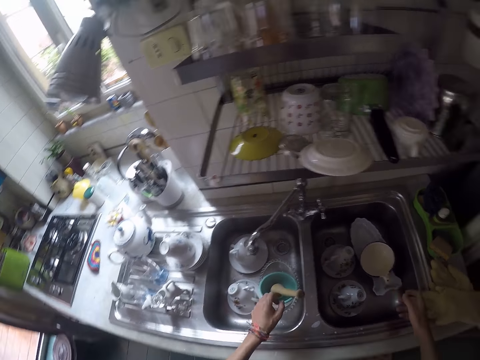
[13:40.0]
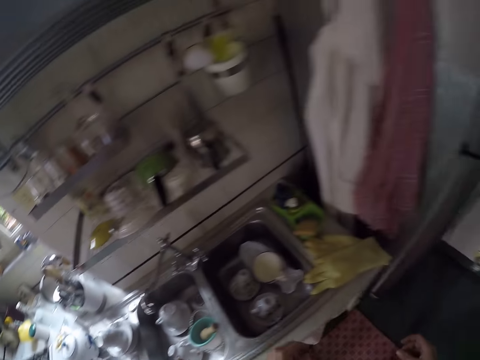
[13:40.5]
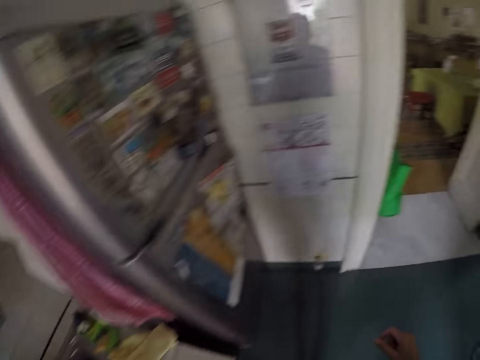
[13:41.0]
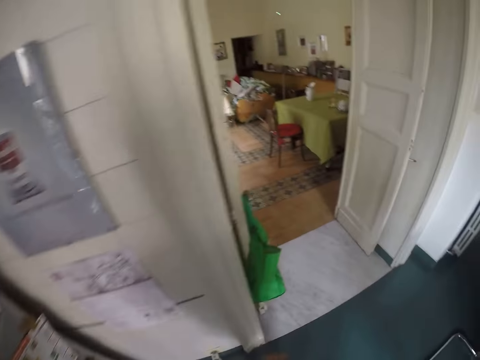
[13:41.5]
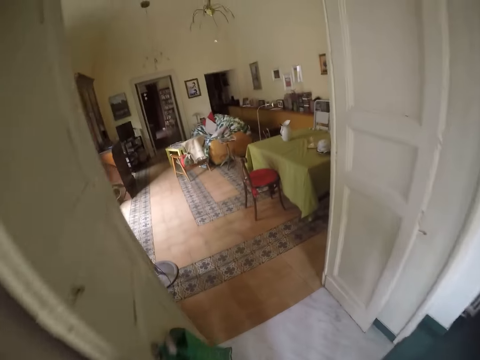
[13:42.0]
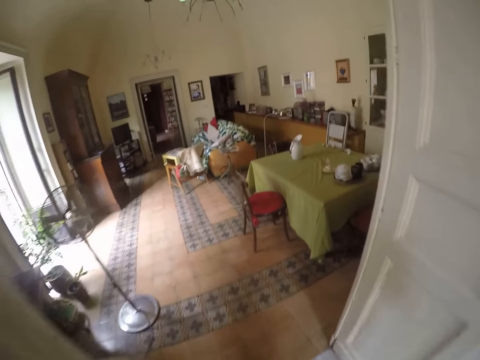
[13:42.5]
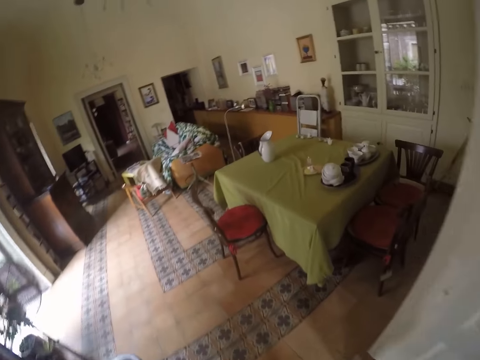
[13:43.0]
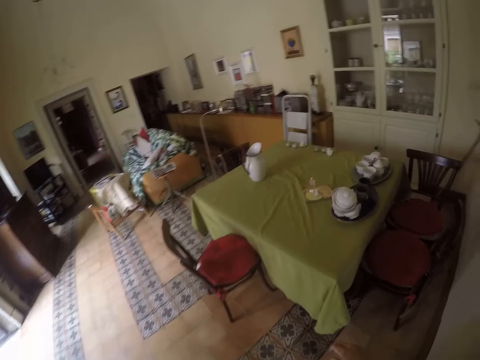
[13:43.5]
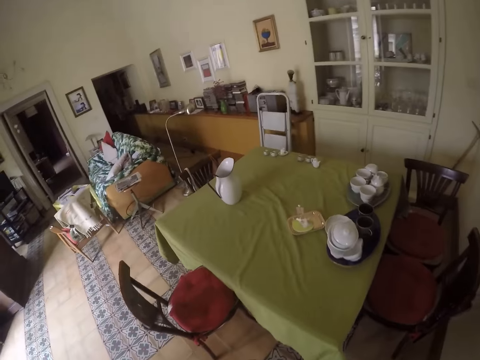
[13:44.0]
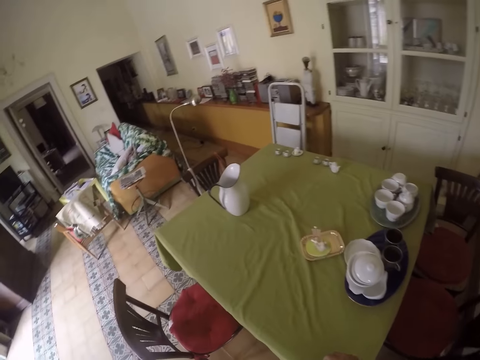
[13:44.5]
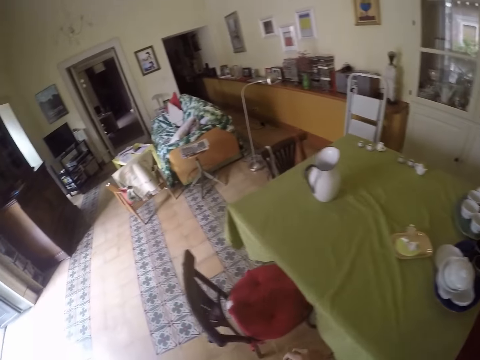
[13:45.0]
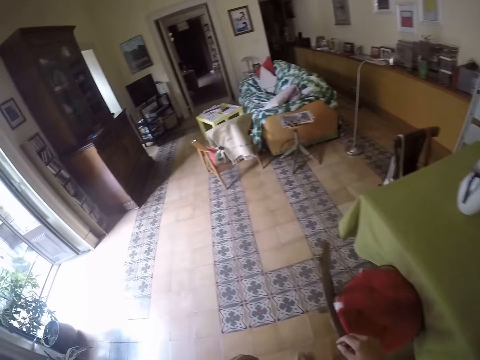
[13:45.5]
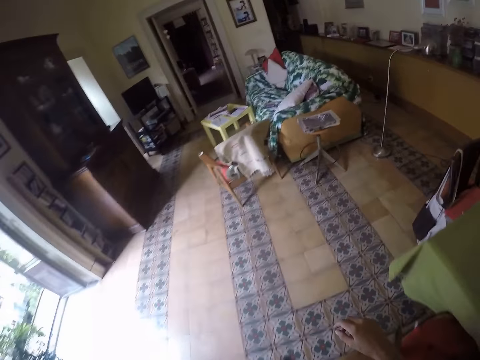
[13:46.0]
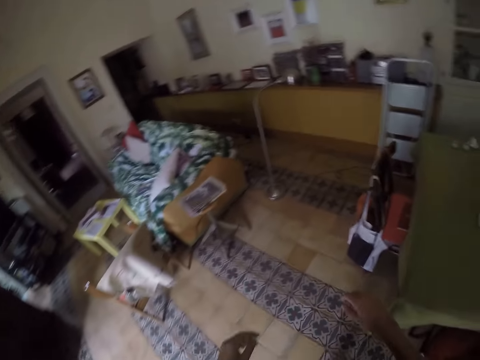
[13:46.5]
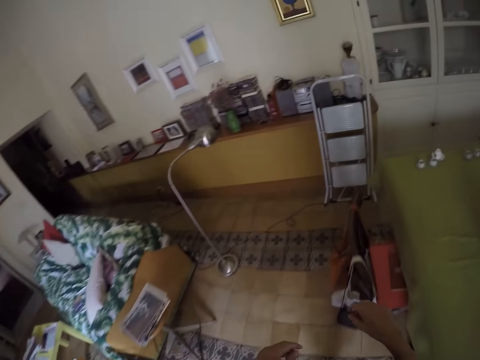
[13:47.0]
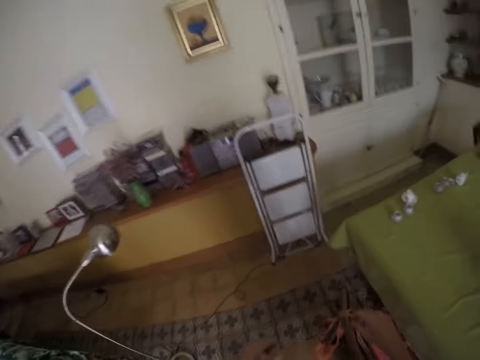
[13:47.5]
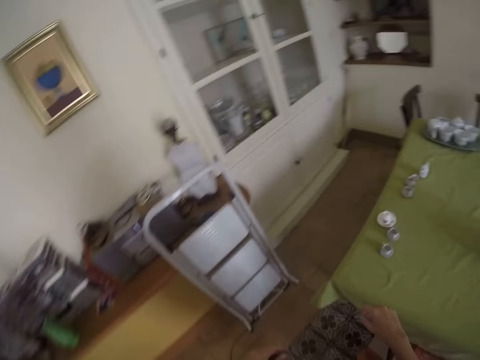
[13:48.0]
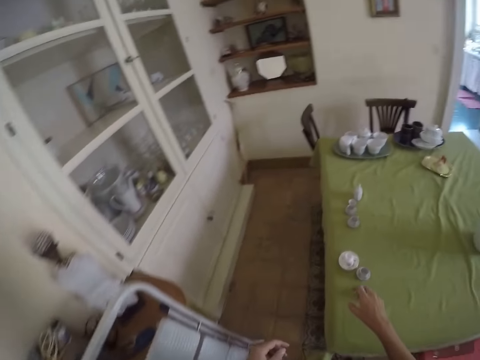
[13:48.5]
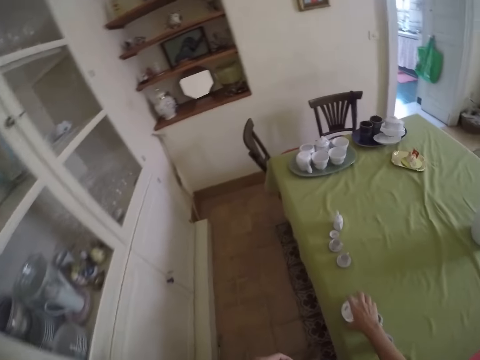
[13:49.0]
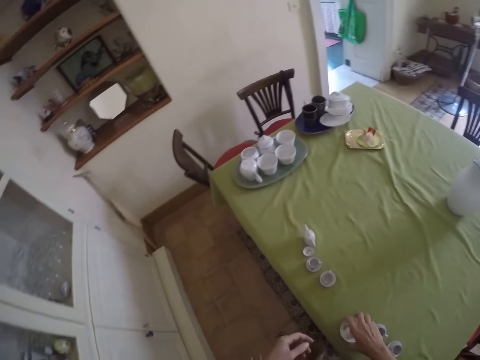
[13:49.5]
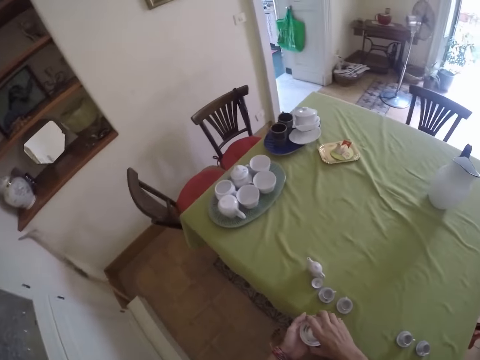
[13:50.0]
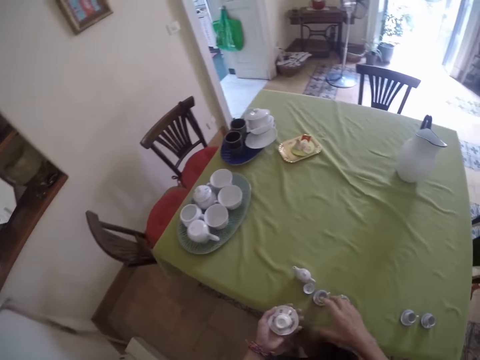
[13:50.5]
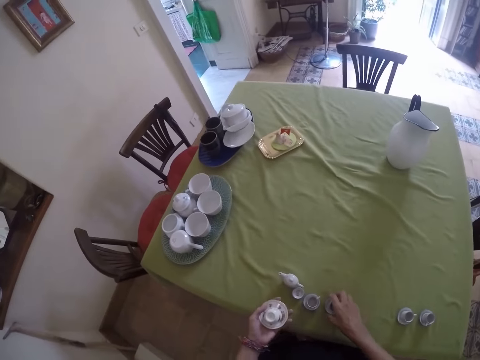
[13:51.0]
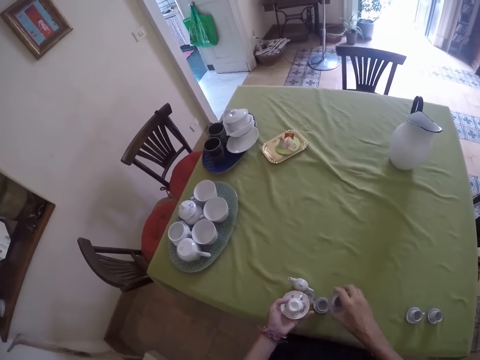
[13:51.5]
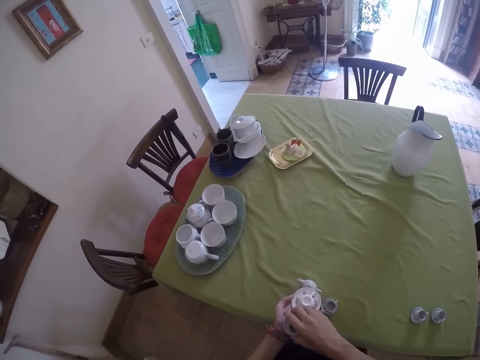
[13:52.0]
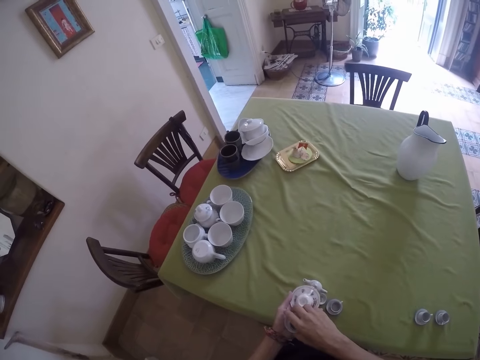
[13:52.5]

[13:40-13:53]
The camera wearer walks to the other room. They collect utensils from a table. They arrange salt shakers on the table.

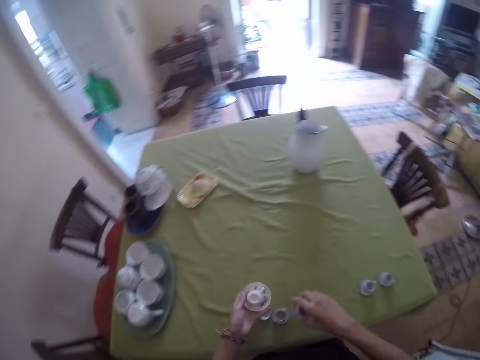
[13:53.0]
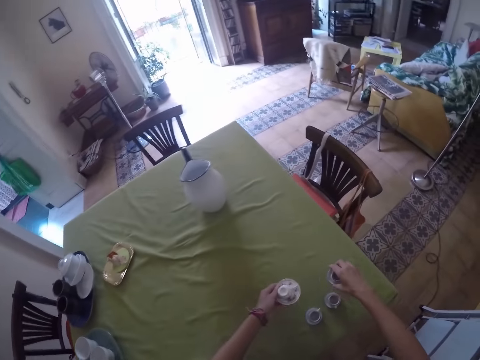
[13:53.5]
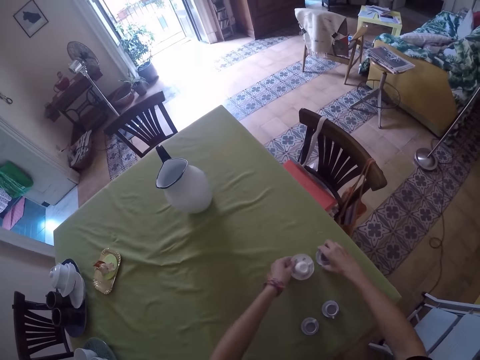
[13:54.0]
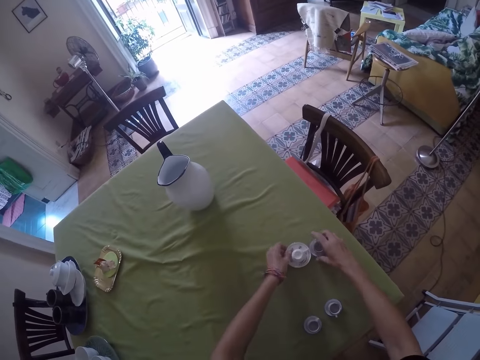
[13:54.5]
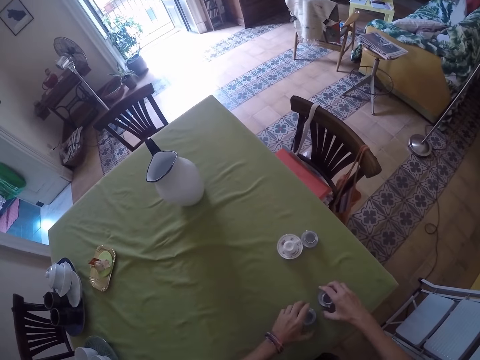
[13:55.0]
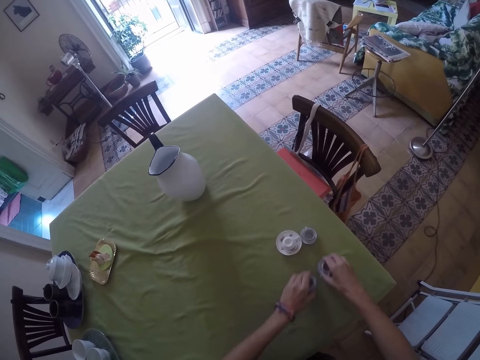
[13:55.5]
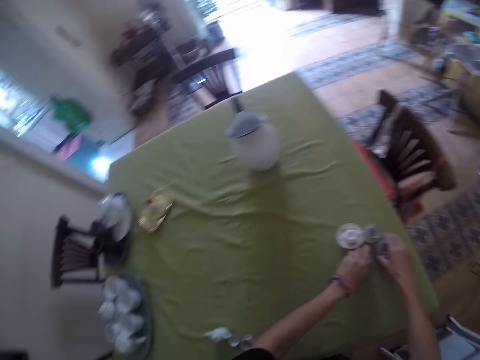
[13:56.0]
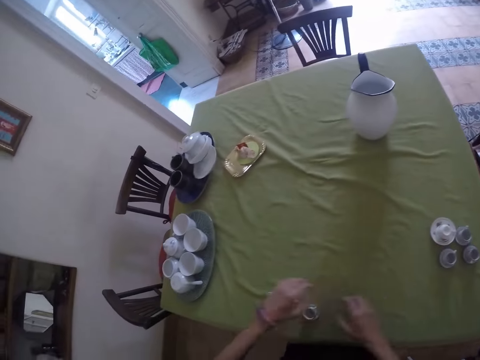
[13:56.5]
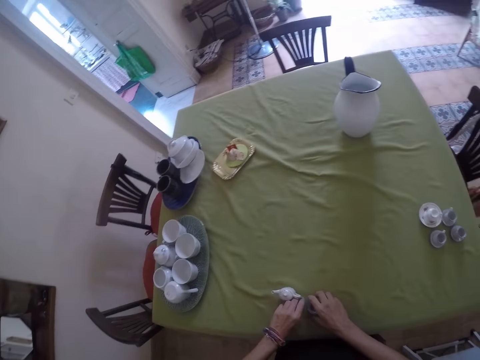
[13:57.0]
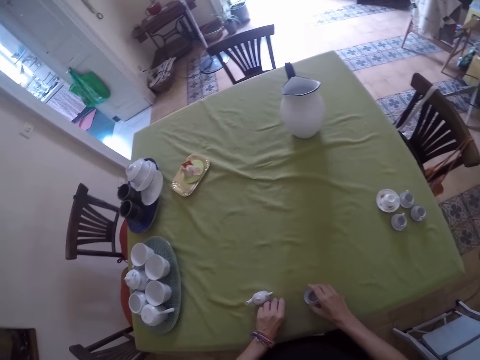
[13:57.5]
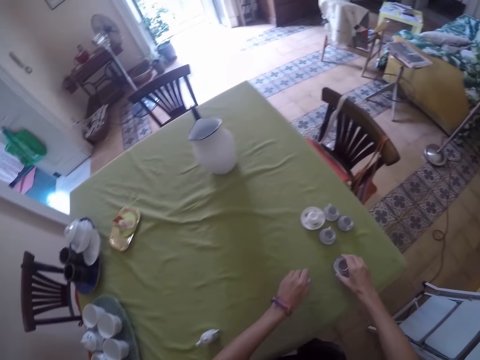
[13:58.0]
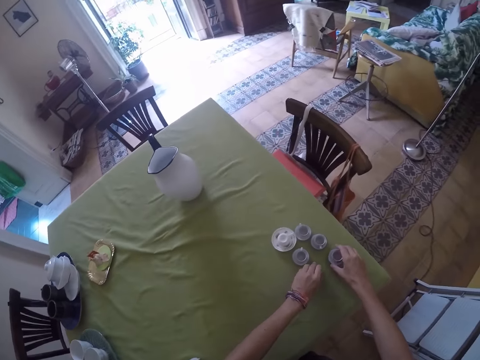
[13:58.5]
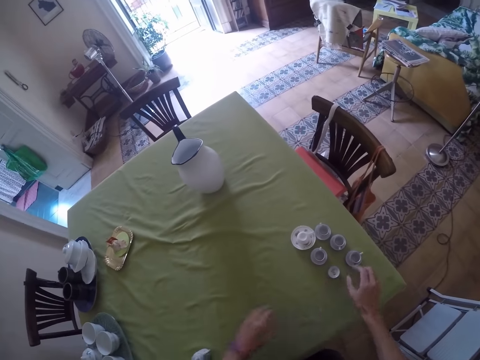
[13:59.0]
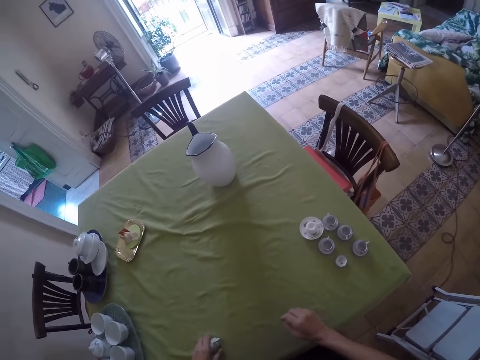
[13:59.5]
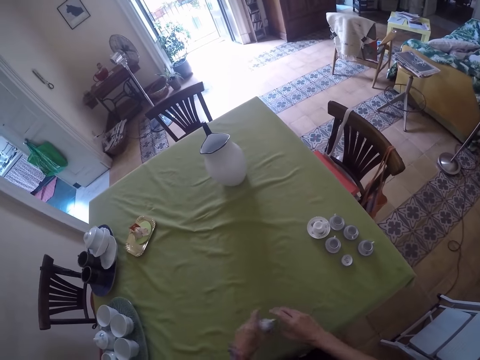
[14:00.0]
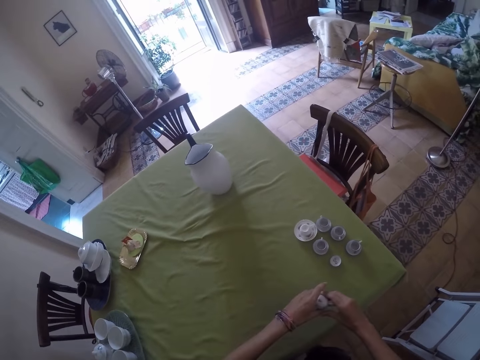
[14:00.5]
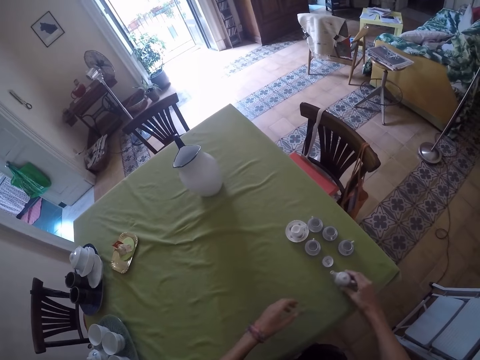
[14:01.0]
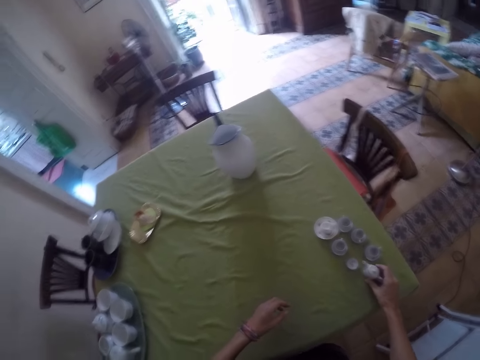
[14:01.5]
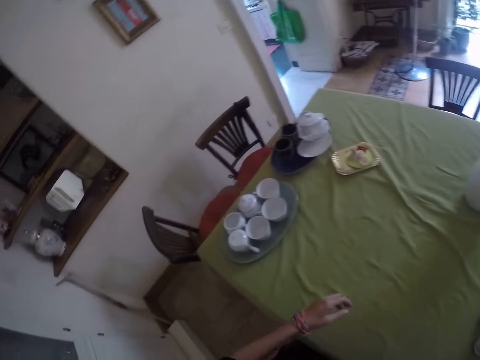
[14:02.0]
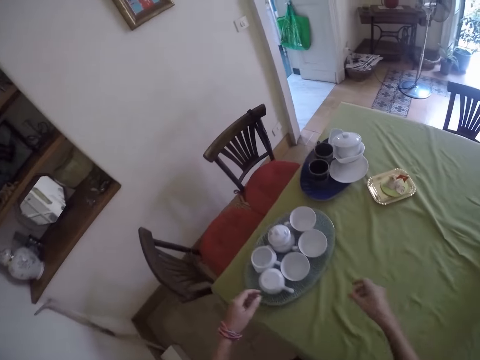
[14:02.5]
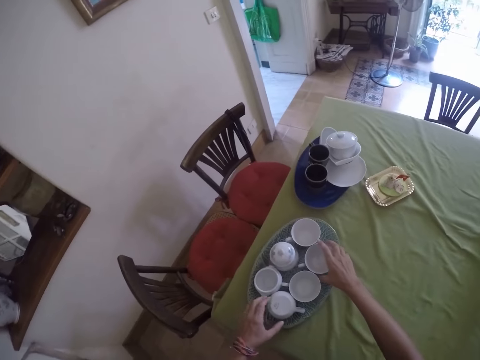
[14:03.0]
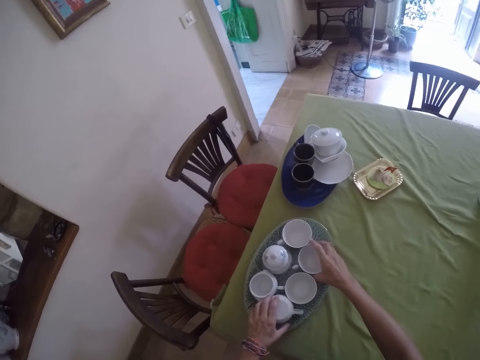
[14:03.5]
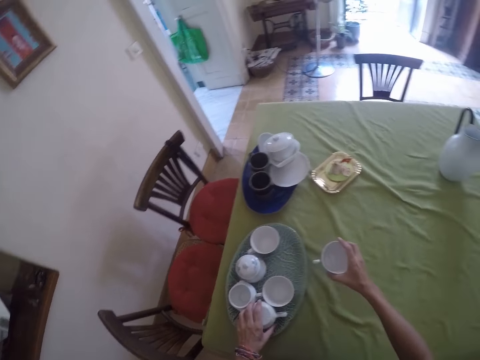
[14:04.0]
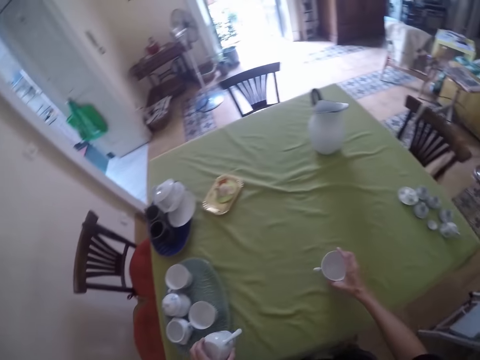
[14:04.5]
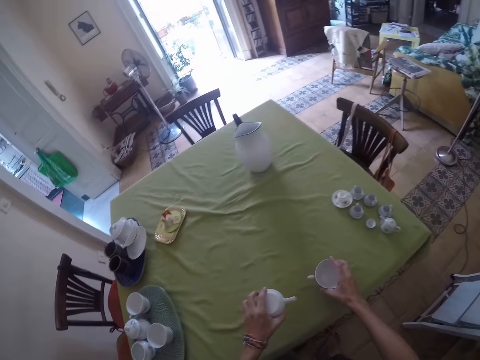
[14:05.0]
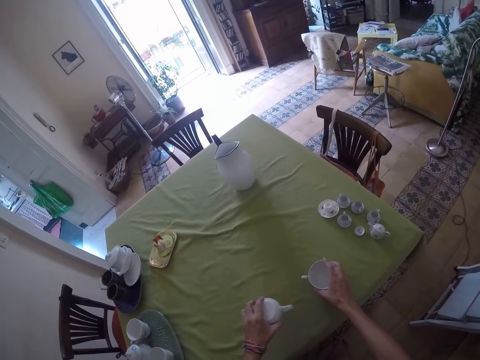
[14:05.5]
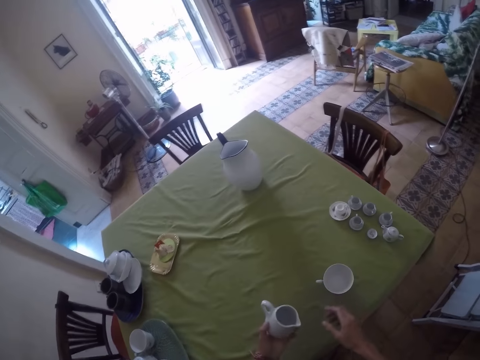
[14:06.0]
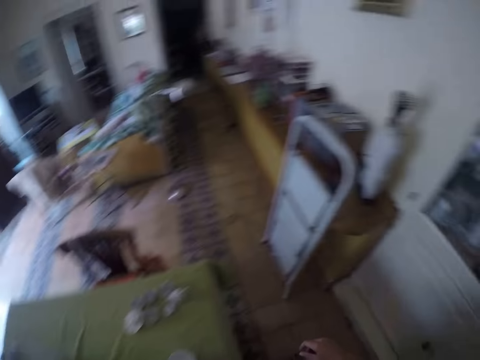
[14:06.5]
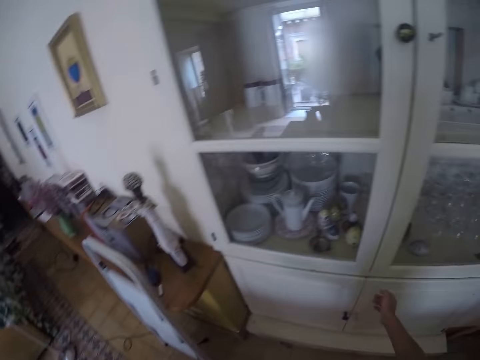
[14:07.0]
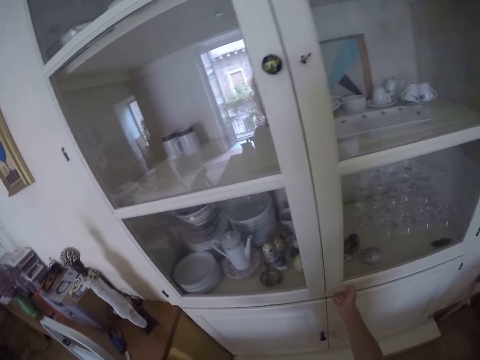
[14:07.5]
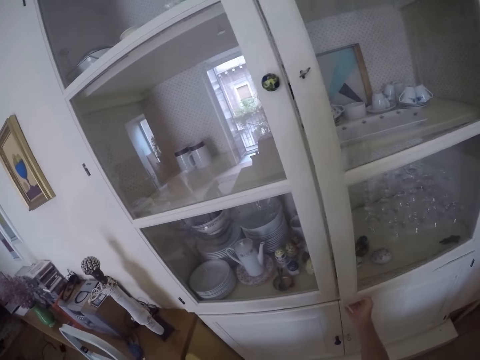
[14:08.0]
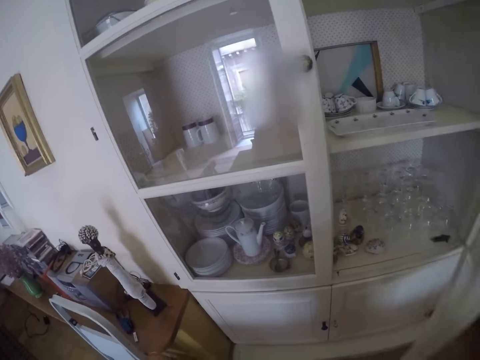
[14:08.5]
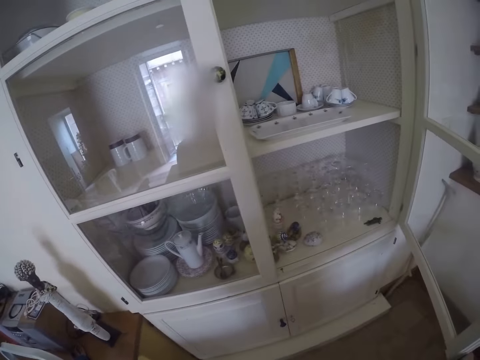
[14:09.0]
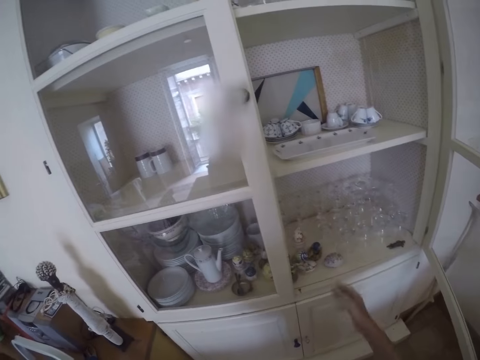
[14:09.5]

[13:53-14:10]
The camera wearer arranges the utensils on the other side of the table. They take more utensils. They arrange the utensils on the other side of the table. They take more utensils. They arrange the utensils on the other side of the table. They take cups from a tray. They put one cup on the table. They walk around. They open the cupboard doors.
